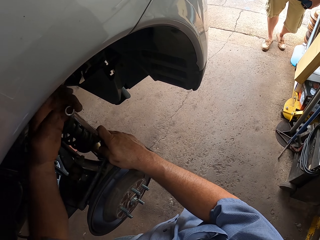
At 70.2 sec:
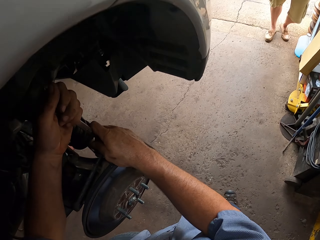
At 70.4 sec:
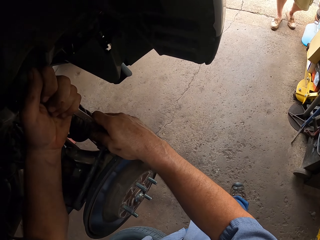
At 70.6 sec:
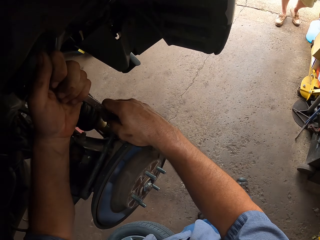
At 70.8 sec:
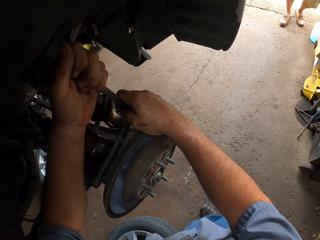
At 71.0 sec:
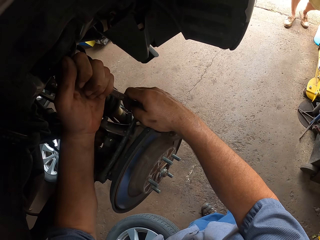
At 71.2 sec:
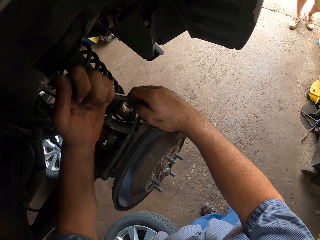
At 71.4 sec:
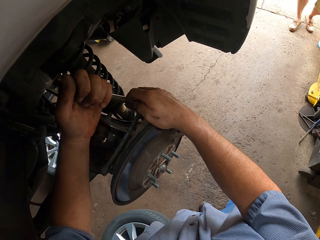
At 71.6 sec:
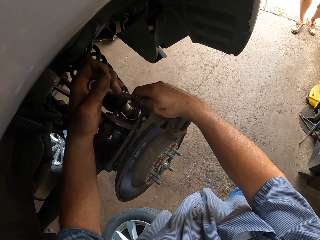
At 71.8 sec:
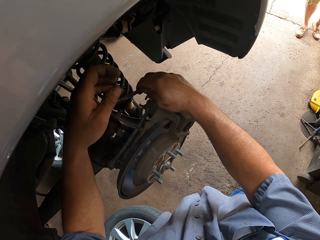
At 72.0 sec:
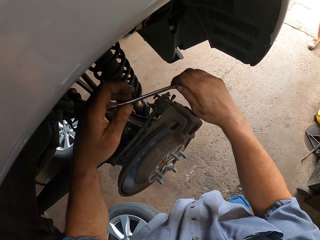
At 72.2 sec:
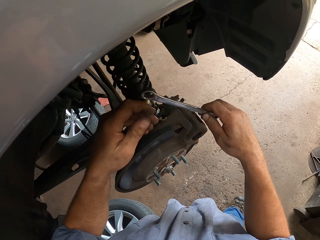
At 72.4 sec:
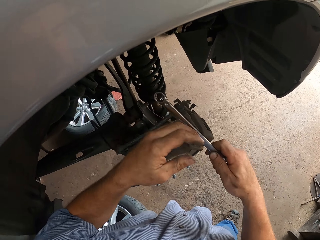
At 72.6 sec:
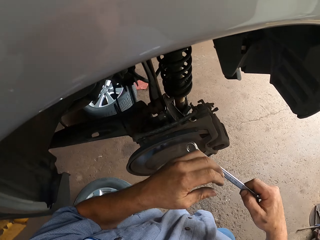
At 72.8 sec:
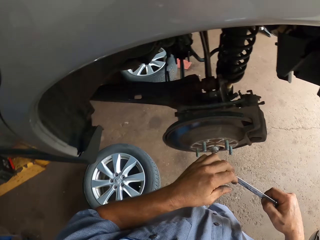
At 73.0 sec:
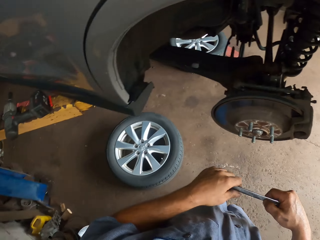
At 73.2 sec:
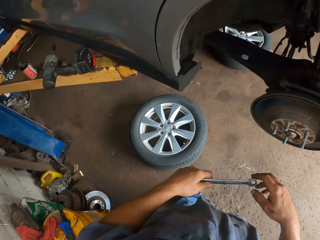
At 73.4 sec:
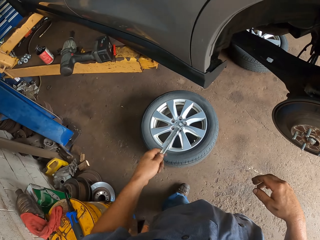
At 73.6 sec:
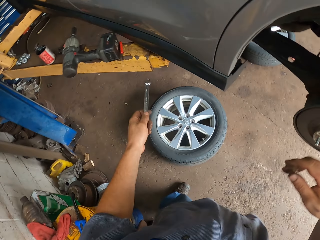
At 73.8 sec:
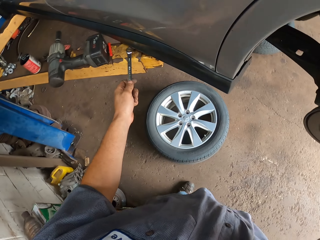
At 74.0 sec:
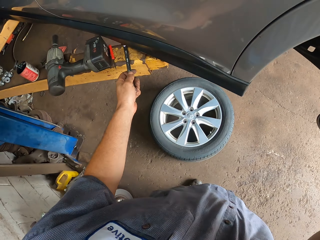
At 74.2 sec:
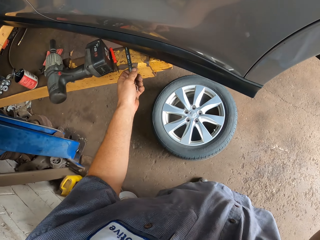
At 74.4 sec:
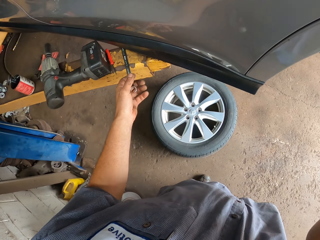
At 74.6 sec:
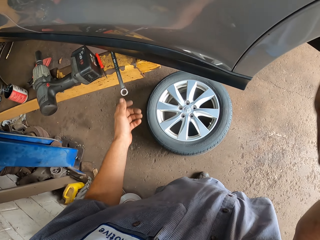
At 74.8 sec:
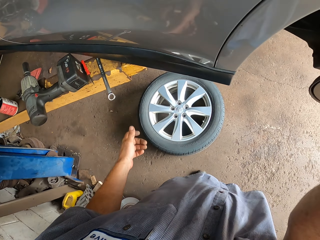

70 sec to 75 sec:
The camera wearer puts the hand wrench down on the side.
